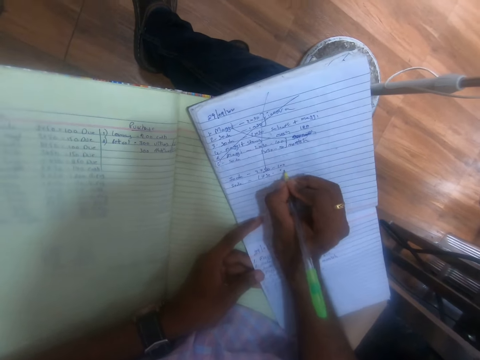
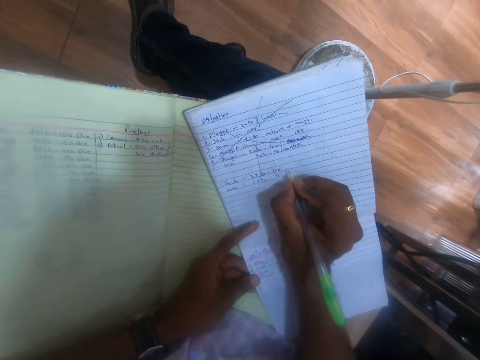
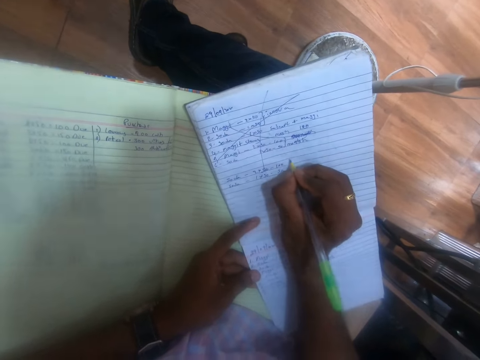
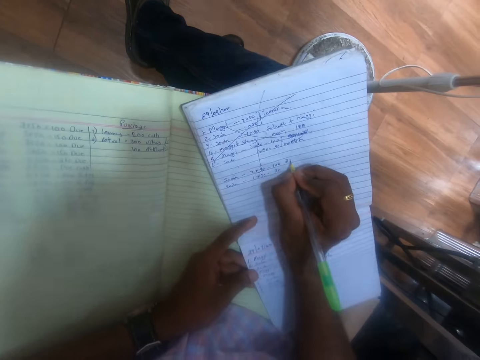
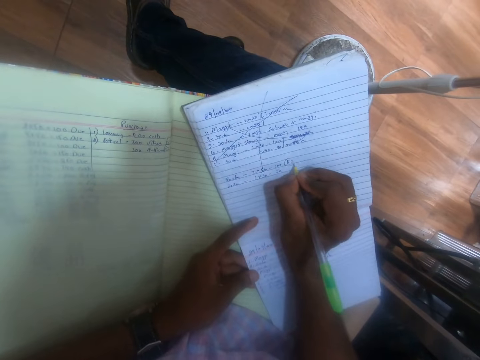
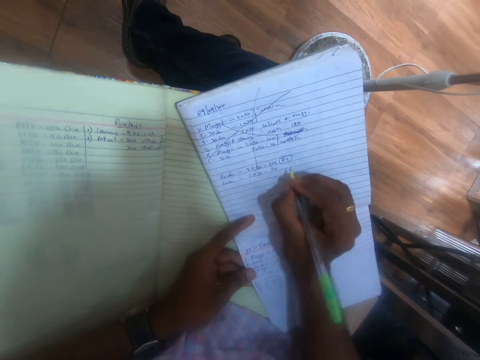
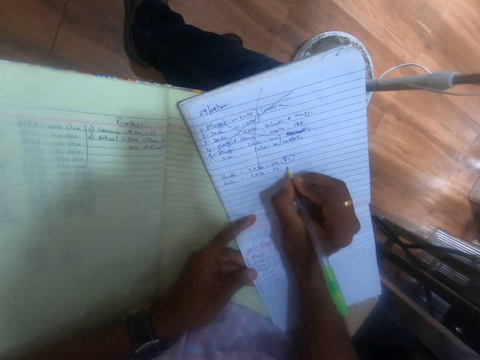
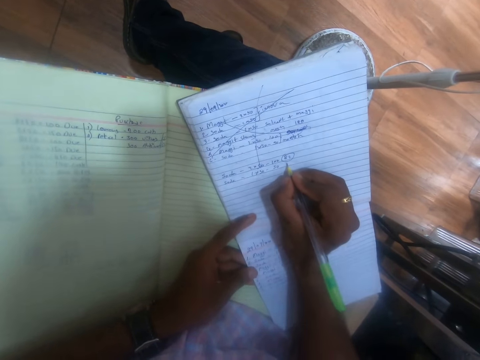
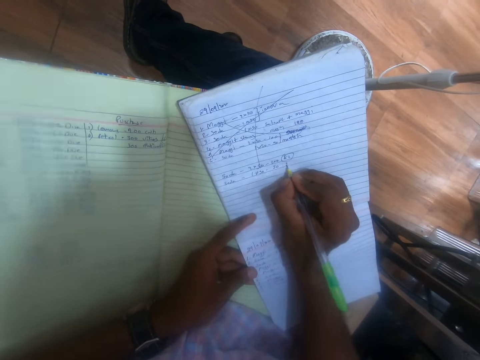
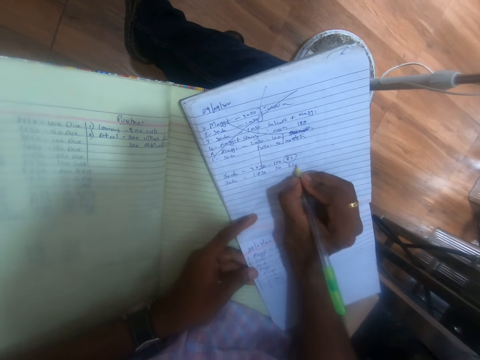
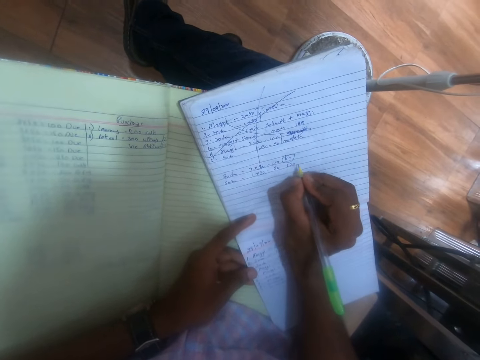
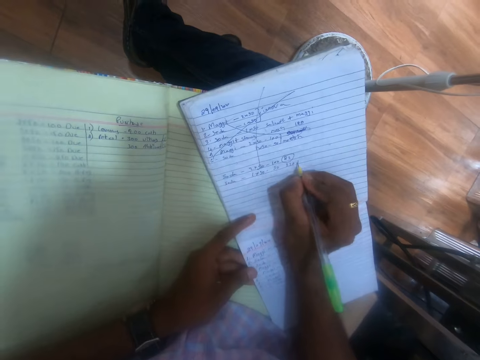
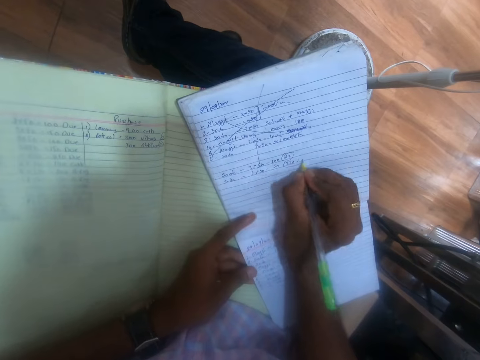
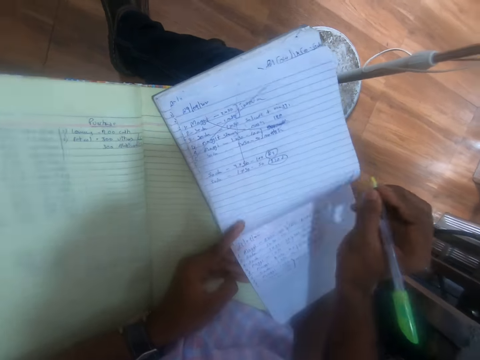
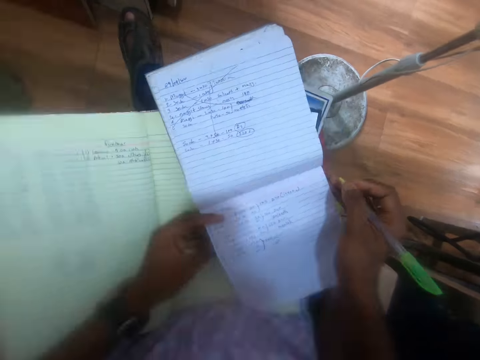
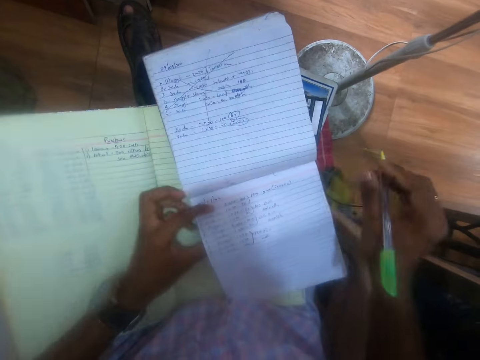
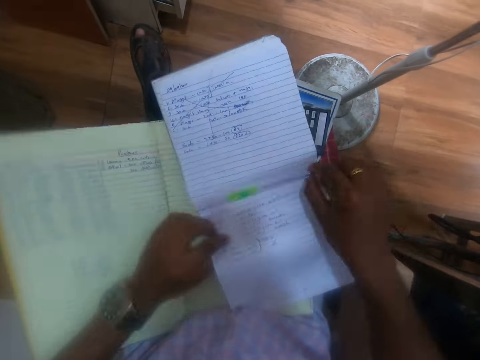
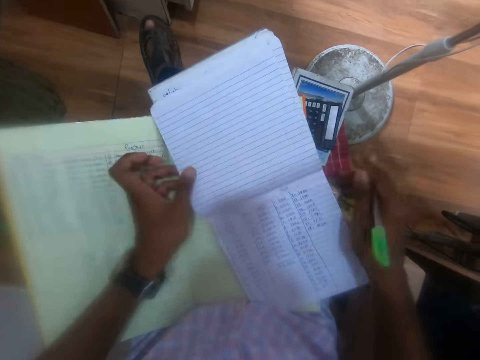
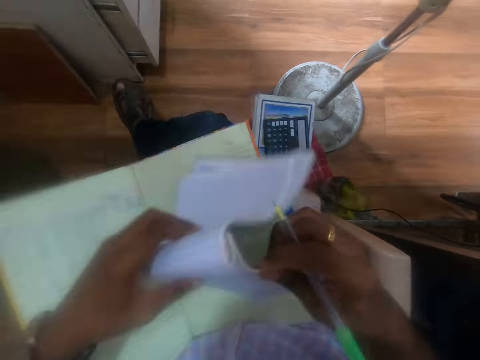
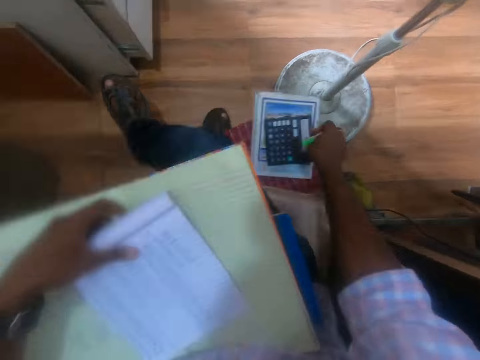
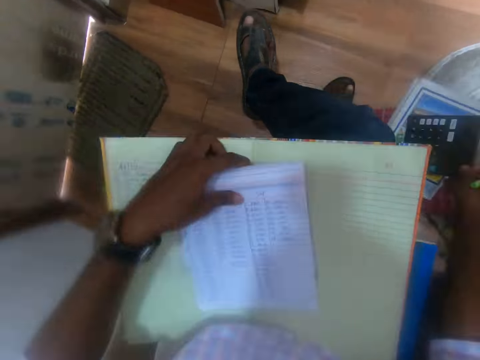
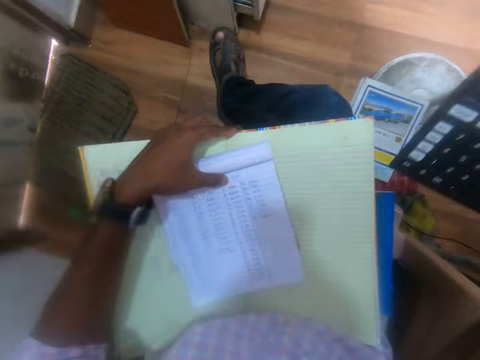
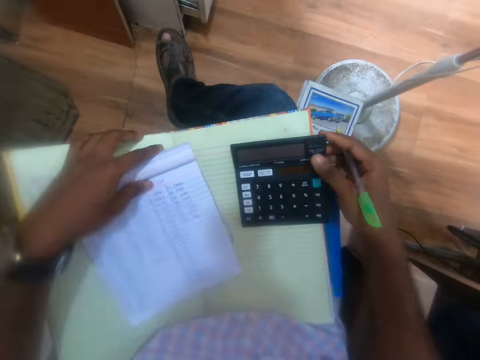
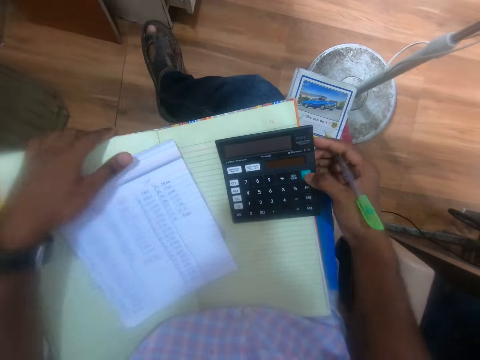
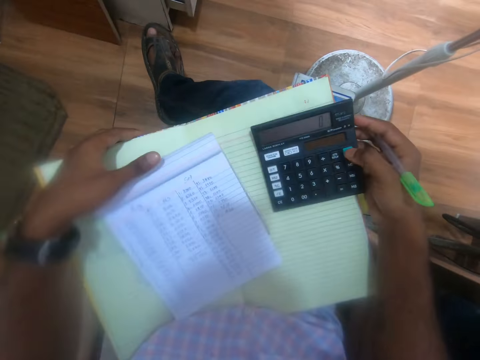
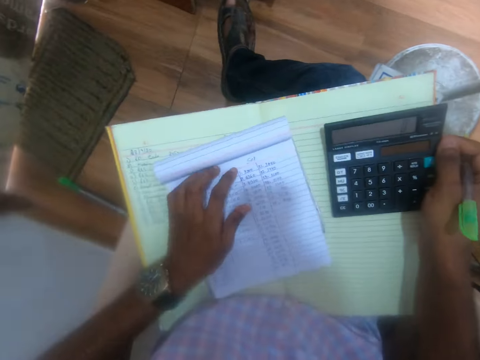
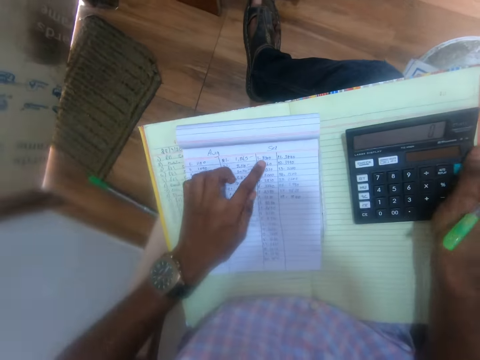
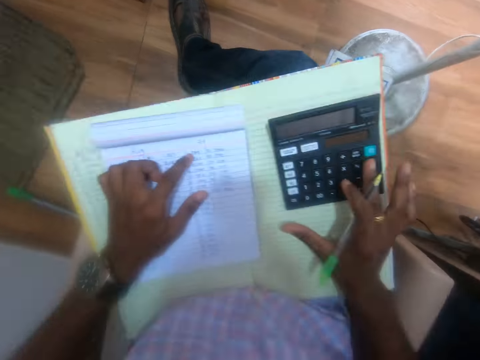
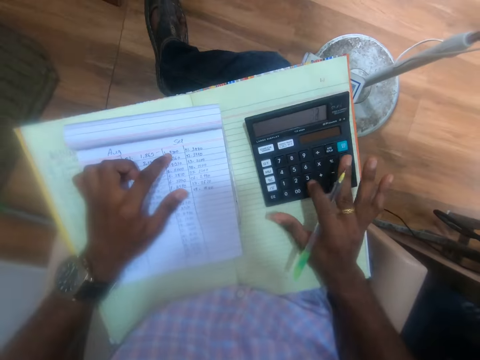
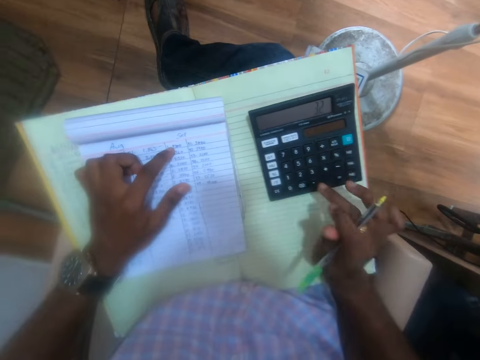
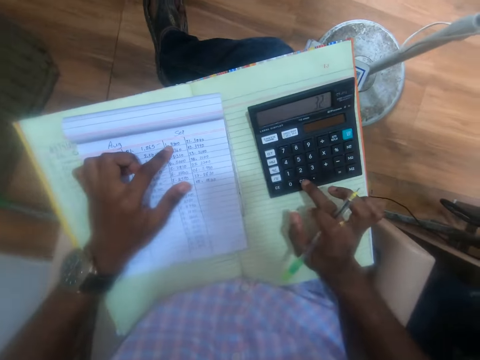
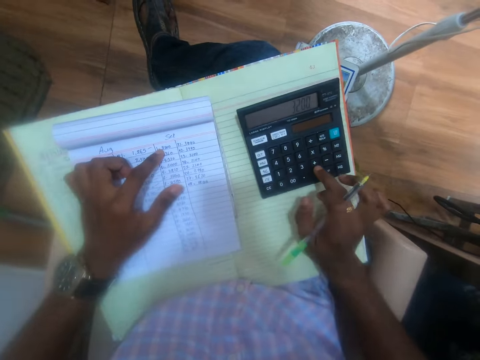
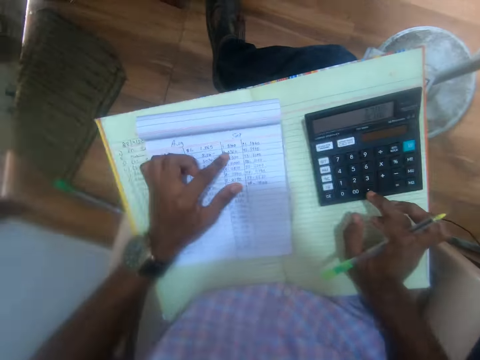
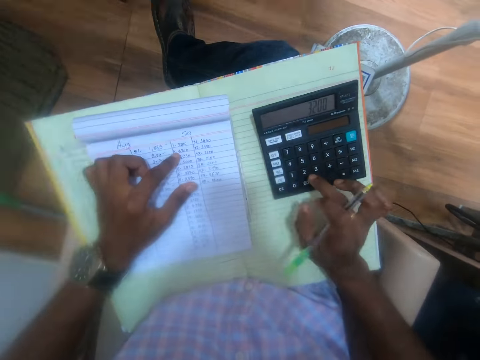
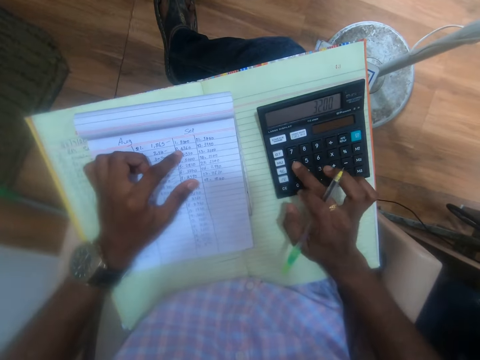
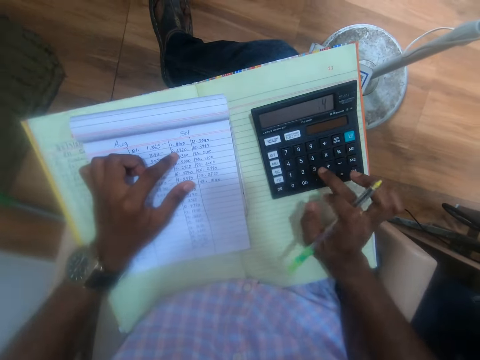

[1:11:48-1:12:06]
The camera wearer moves his hand. He places the pen in his right hand on the white jotter. He flips a page of the white jotter with his left hand. He removes the pen from the white jotter on the notebook with his right hand. He folds the white jotter with his left hand. He places the white jotter in his left hand on the notebook on his lap. He picks the calculator from the stool or book with his right hand. He places the calculator in his left hand on the notebook on his lap. He adjusts the white jotter on the notebook on his lap with his left hand. He operates the calculator on the notebook with his right hand. He moves the notebook on his lap with both hands. He places his left hand on the white jotter on the notebook on his lap. He moves the white jotter on the notebook with his left hand. He moves his hand around the book. He points at the figures on the white jotter with his left hand. He operates the calculator on the notebook with his right hand.

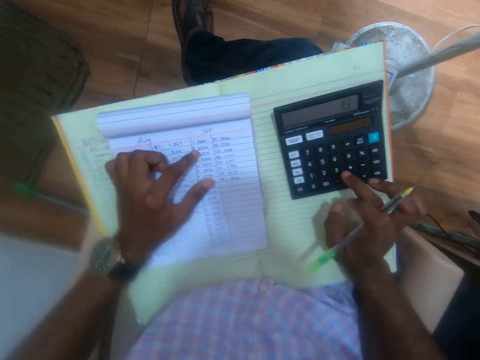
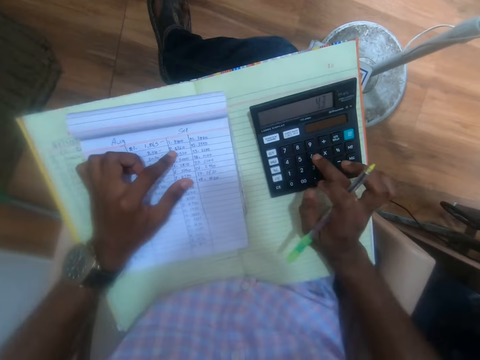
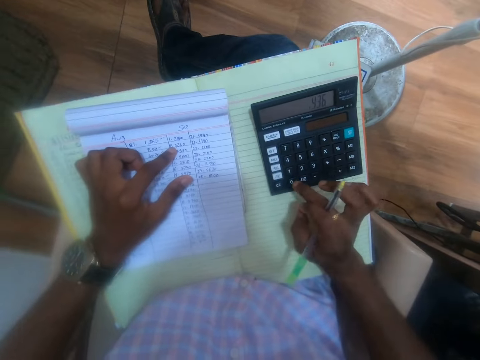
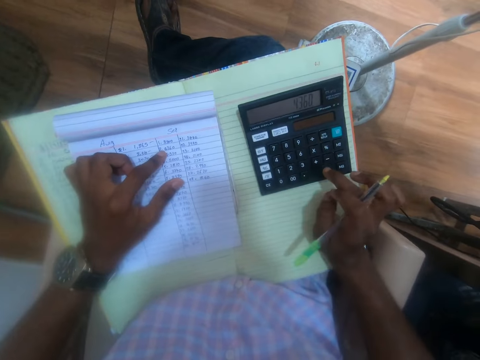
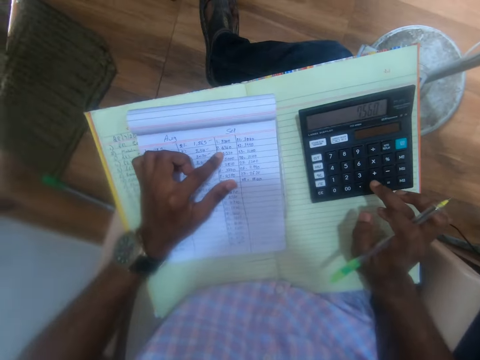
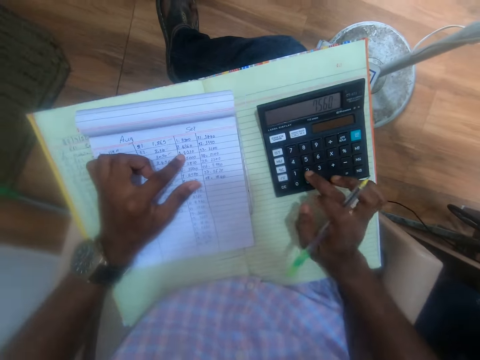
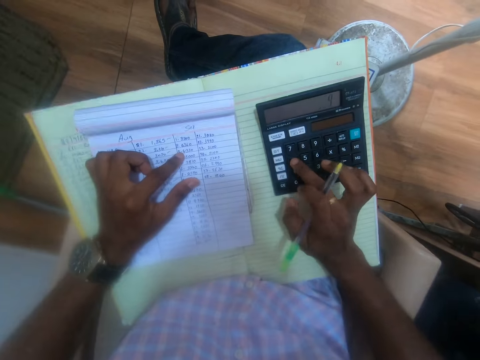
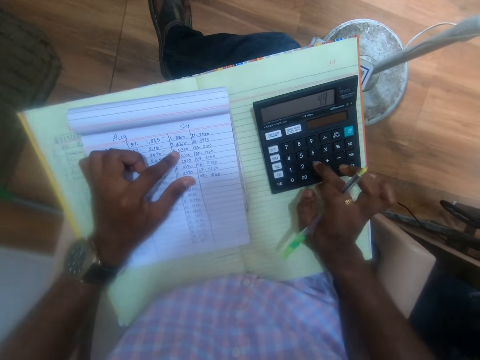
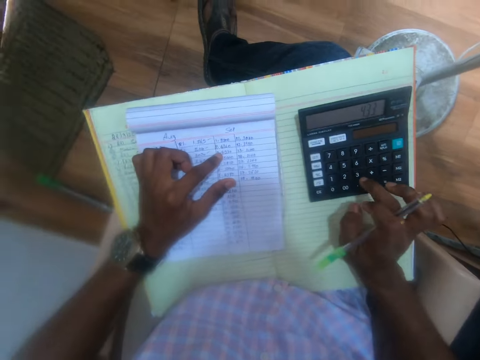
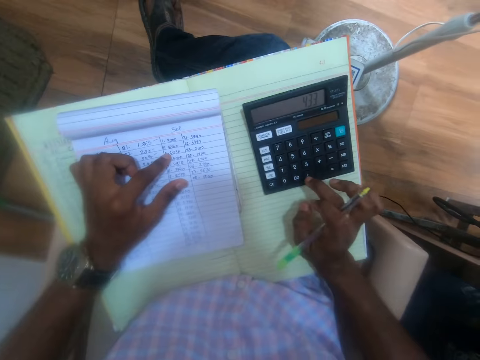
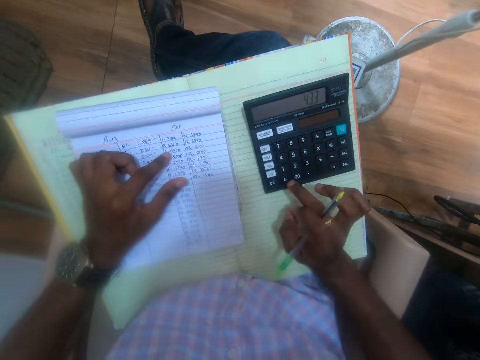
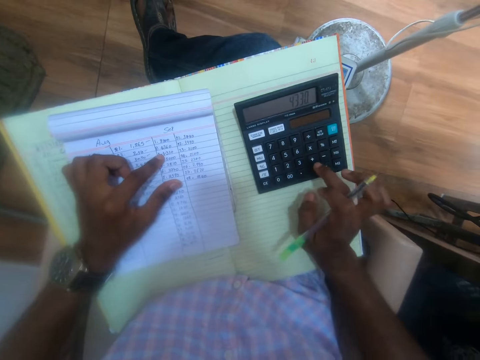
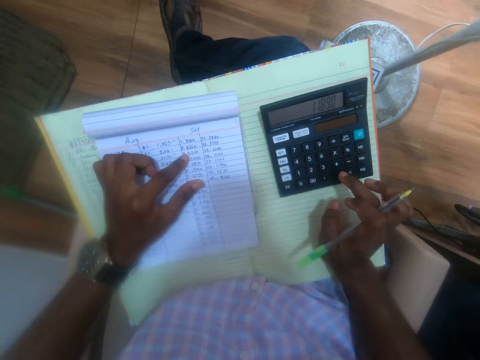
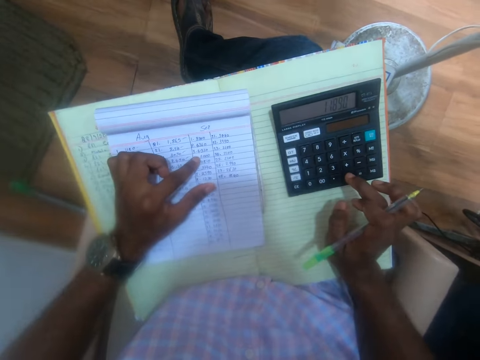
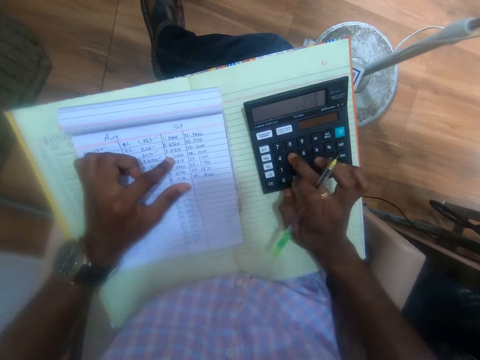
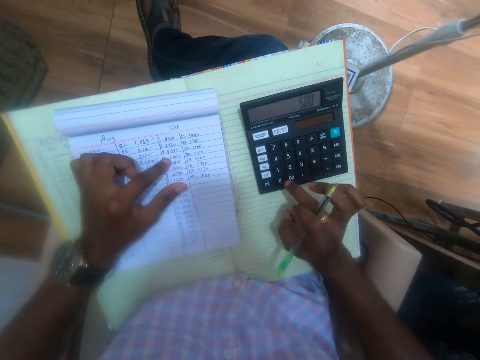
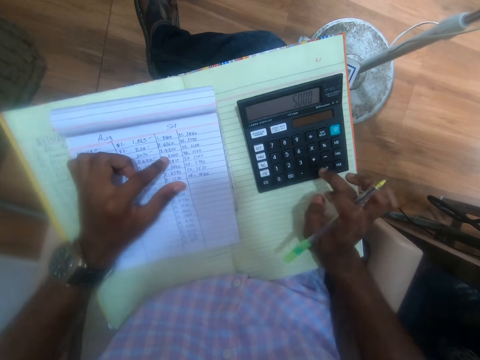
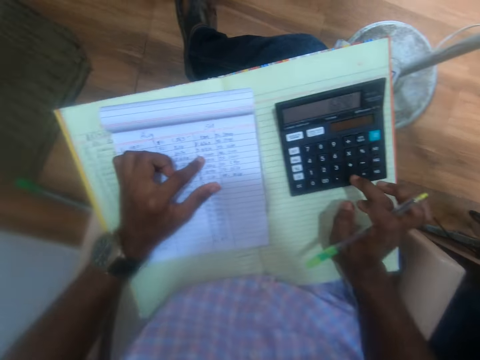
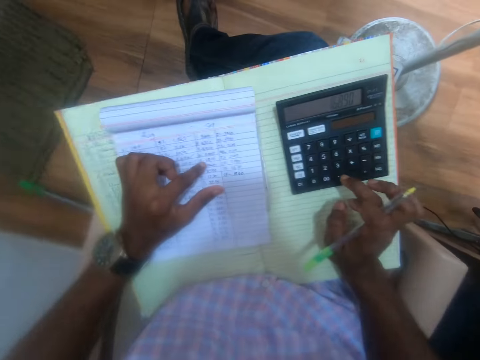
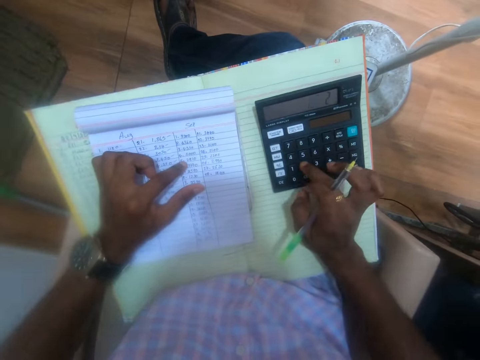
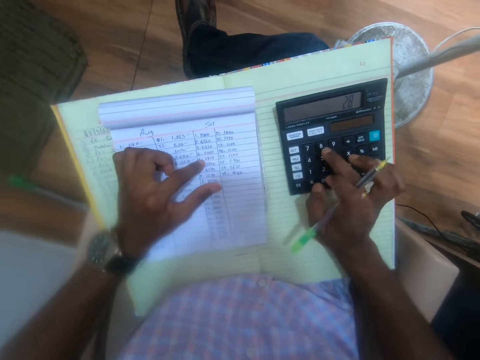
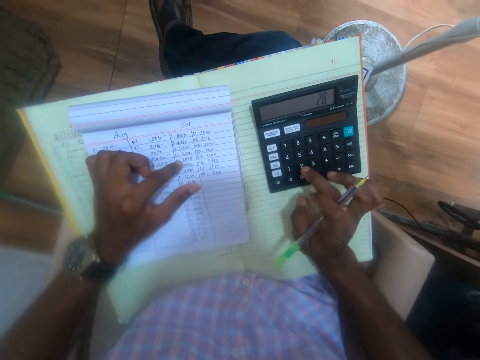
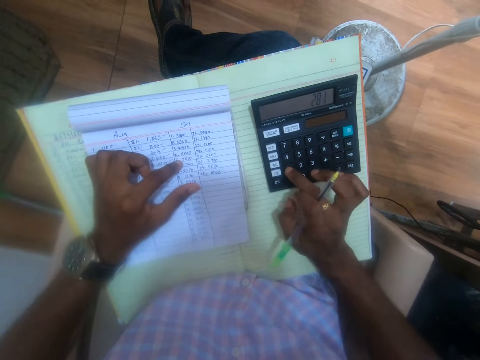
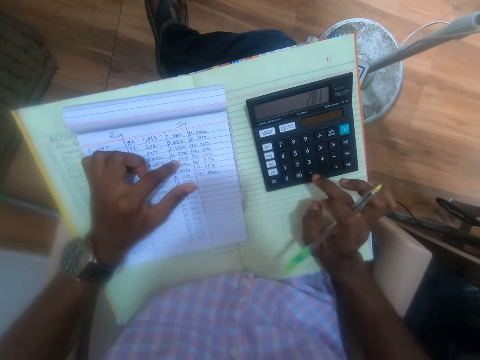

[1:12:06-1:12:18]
The camera wearer moves a hand around the book. They use the calculator. They move a hand around the book. They use the calculator.
